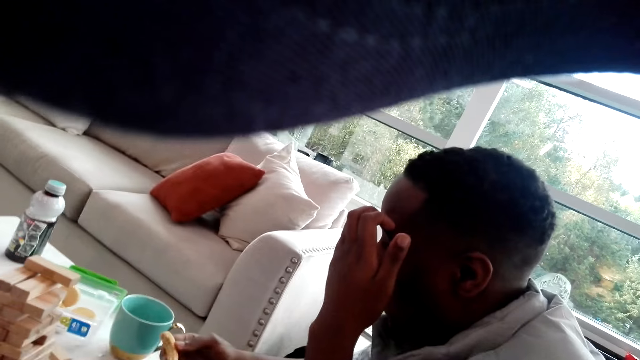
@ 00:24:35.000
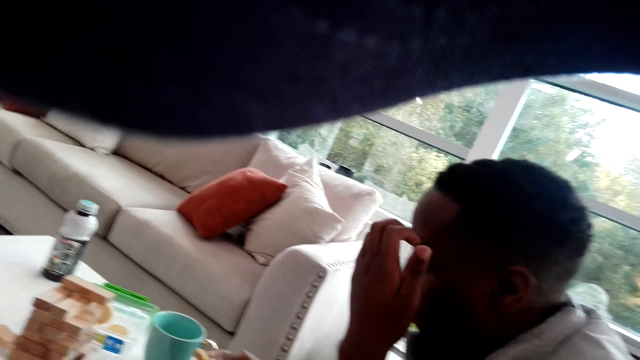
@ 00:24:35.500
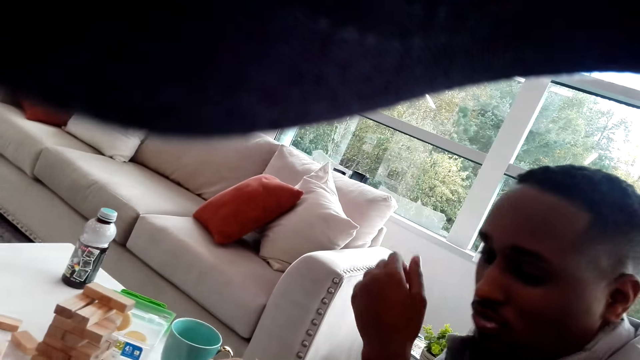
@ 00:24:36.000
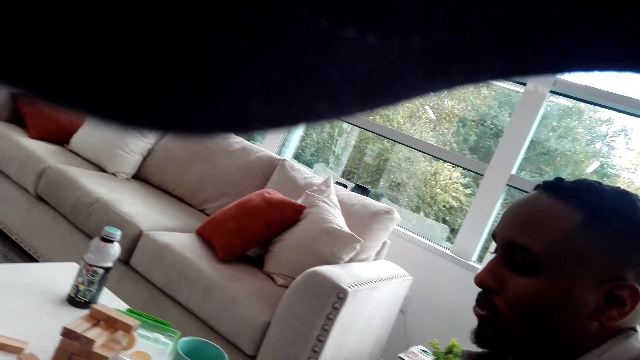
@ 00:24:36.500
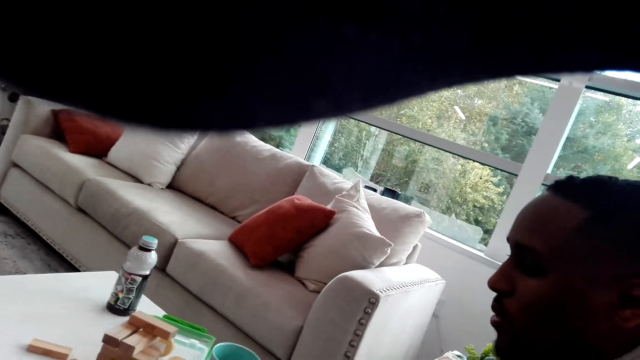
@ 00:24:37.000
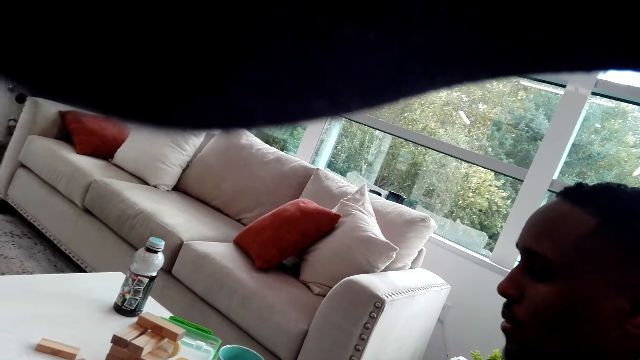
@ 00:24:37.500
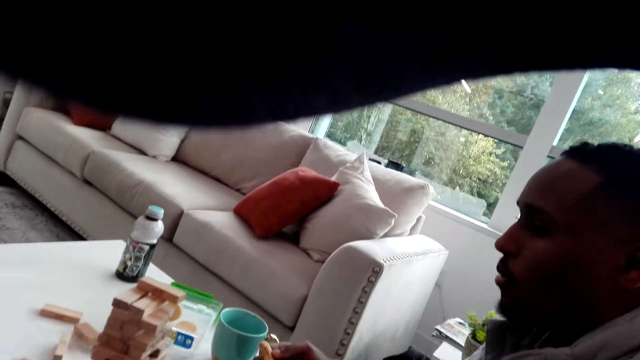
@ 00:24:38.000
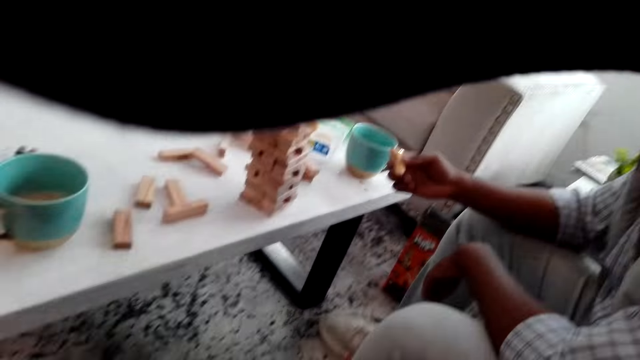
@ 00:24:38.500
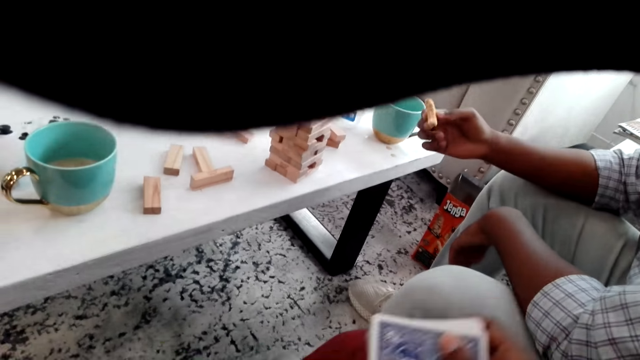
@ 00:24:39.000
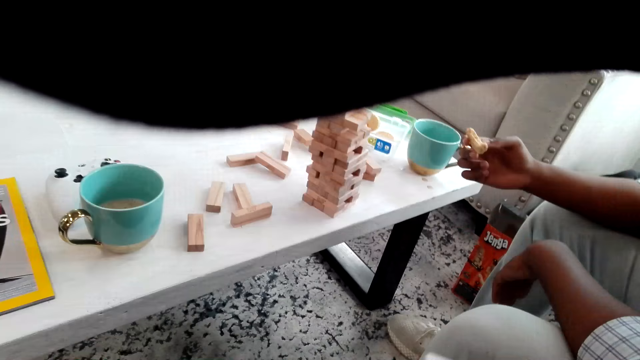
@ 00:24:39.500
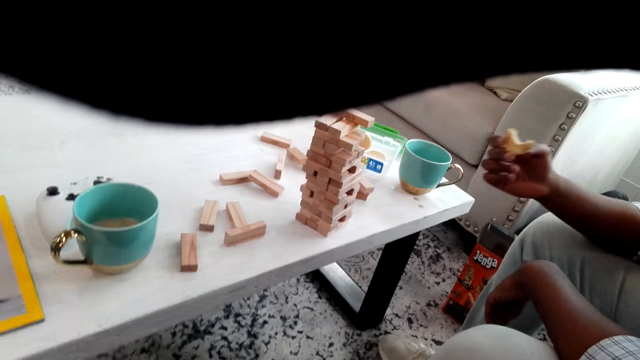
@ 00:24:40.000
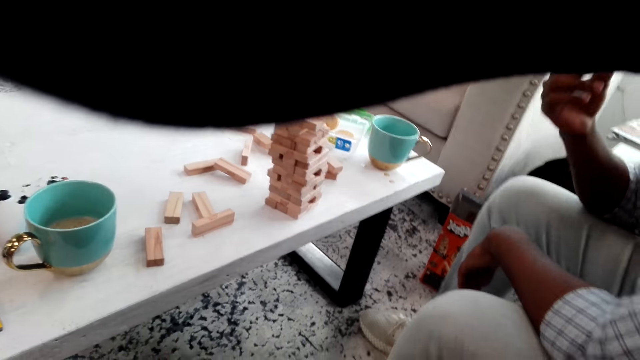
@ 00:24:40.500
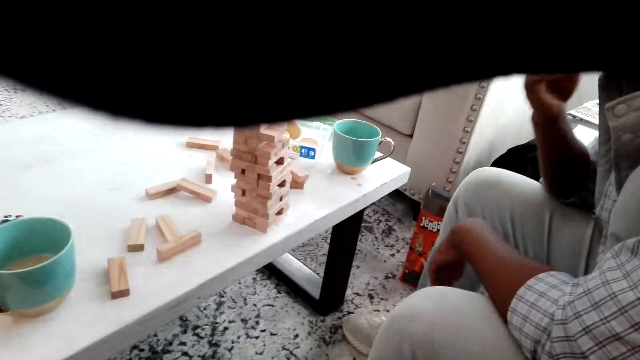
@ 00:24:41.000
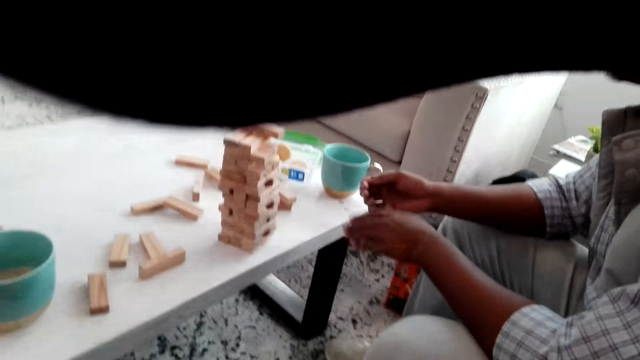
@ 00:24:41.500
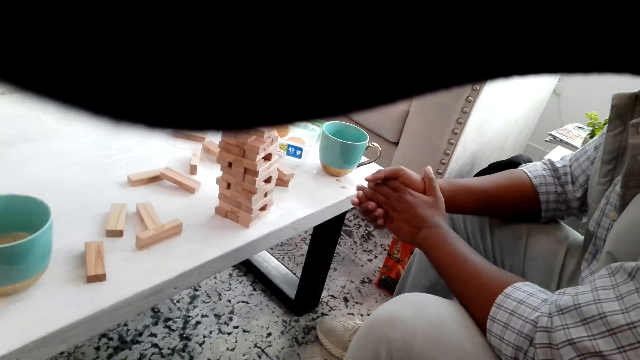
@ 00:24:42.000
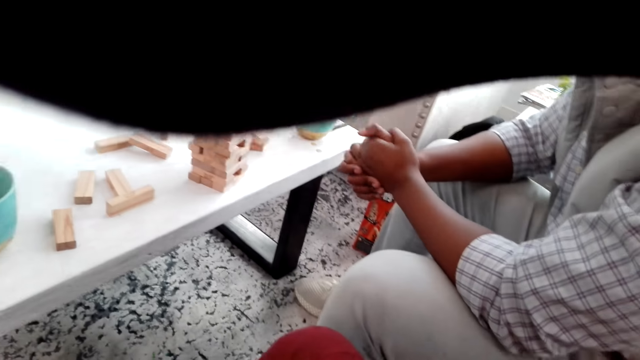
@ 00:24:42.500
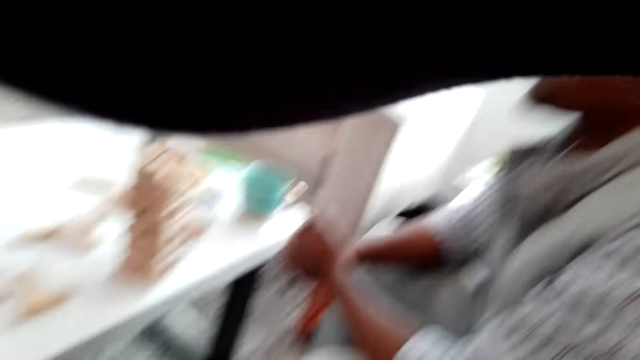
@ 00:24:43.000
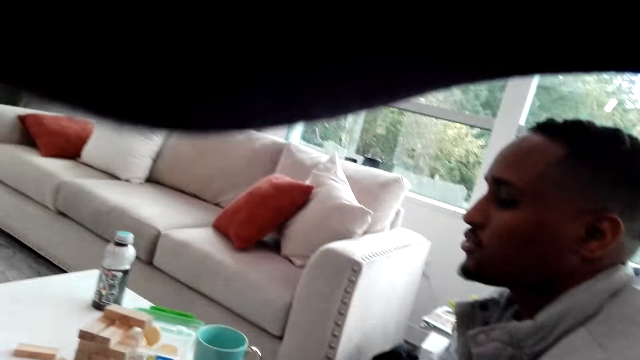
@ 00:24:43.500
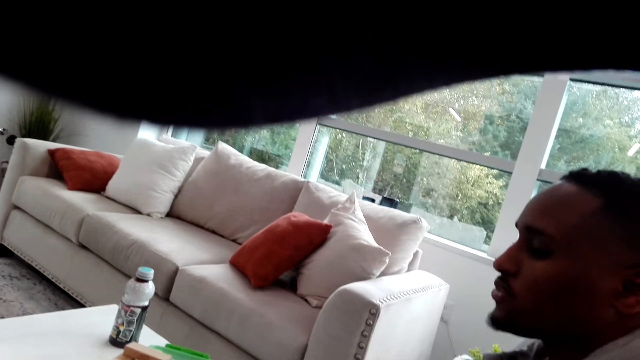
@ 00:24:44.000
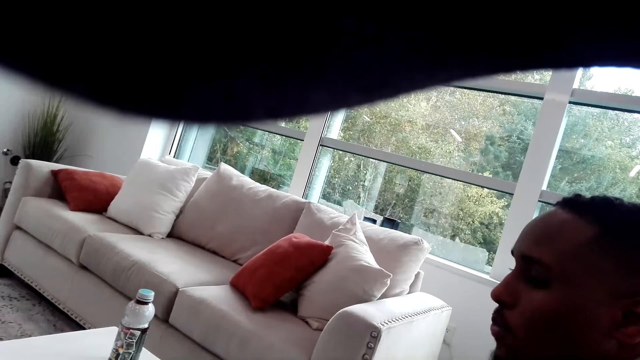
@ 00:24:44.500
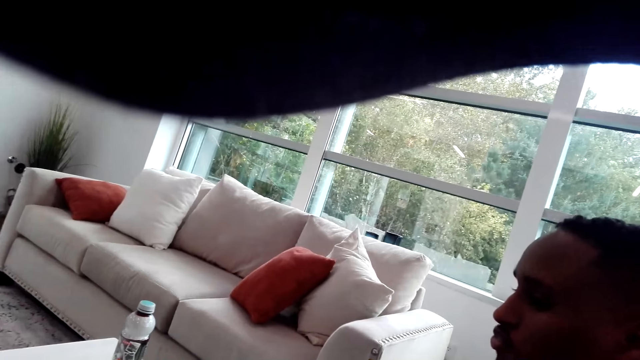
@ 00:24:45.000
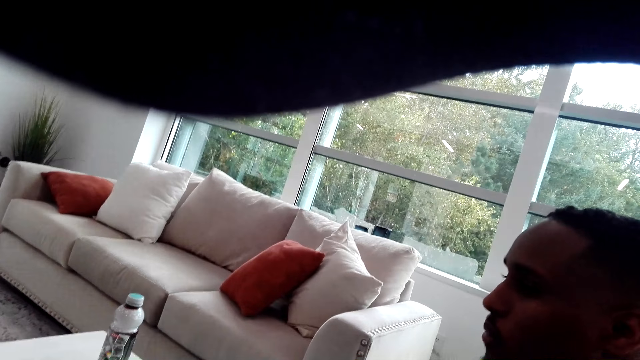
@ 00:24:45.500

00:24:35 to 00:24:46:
A man scratches his head. The man scratches his face. The man lowers his left hand. The man eats a snack.

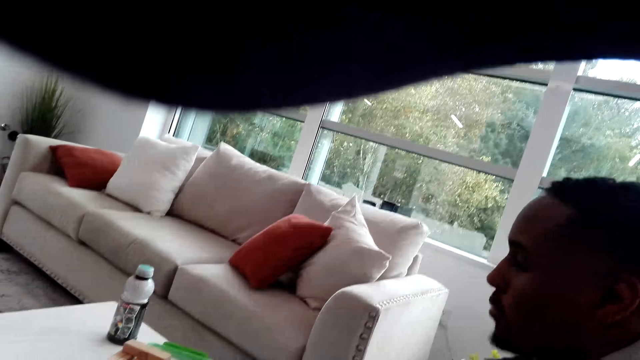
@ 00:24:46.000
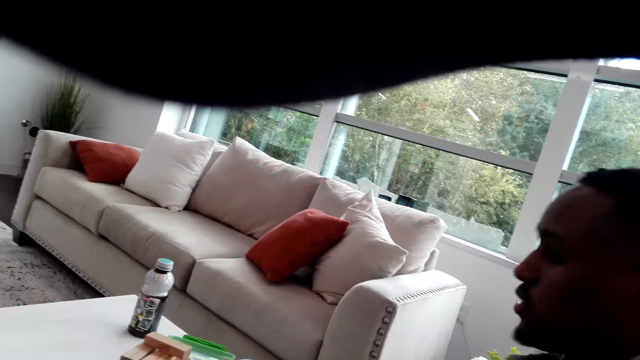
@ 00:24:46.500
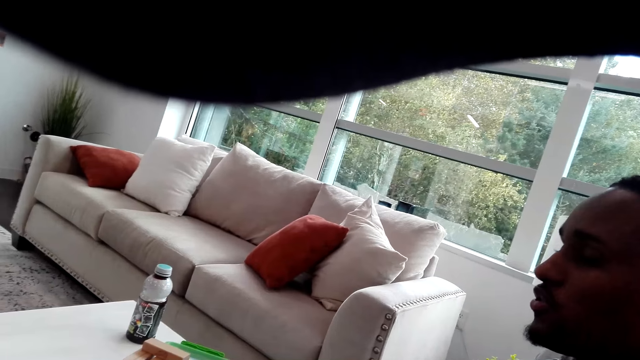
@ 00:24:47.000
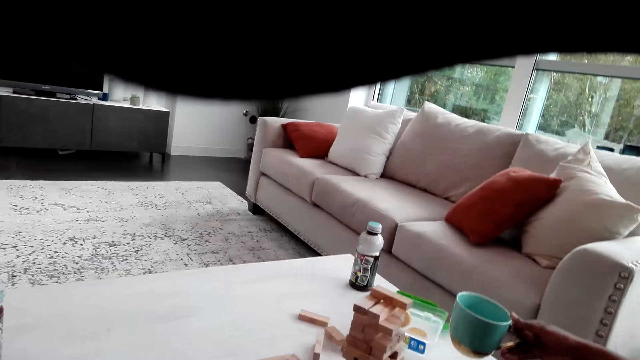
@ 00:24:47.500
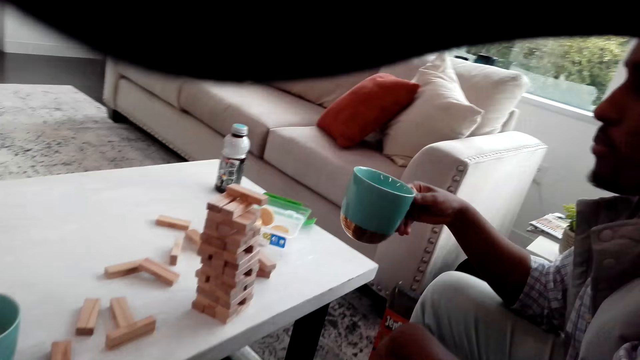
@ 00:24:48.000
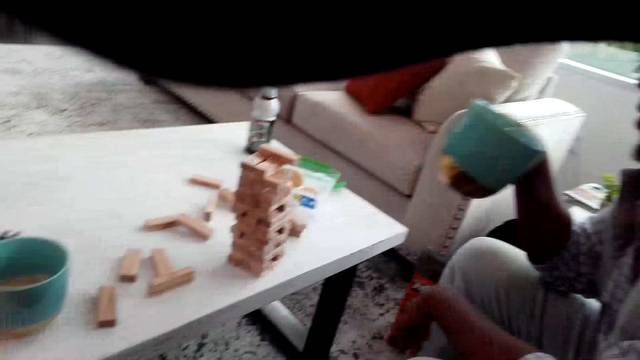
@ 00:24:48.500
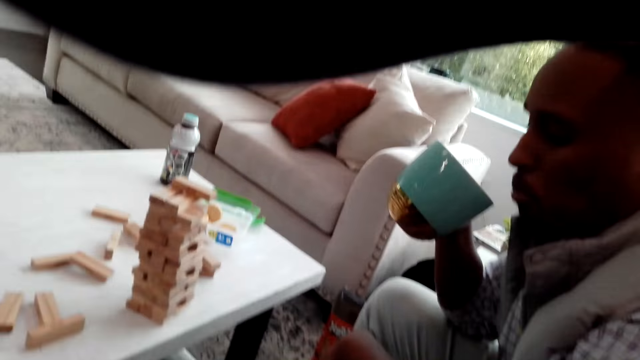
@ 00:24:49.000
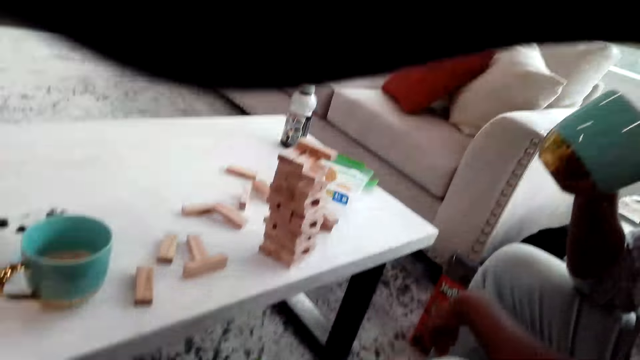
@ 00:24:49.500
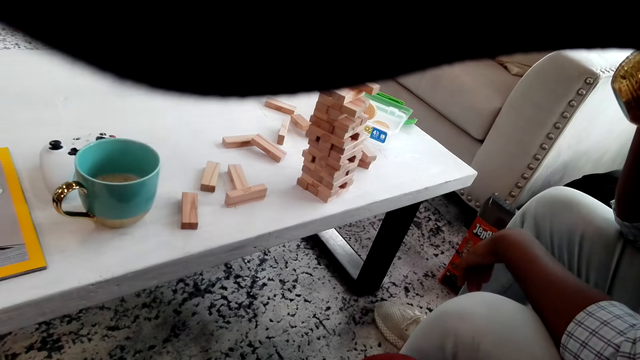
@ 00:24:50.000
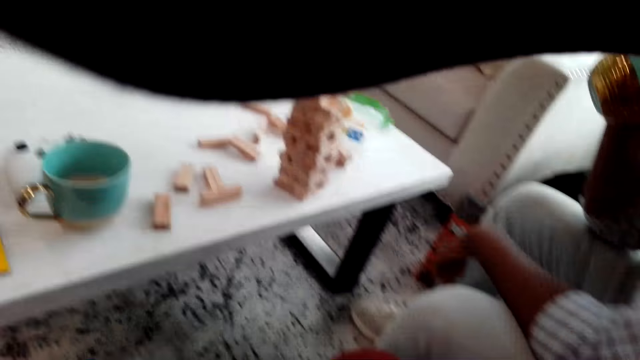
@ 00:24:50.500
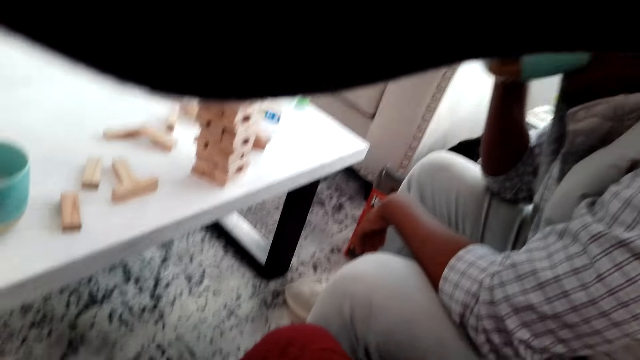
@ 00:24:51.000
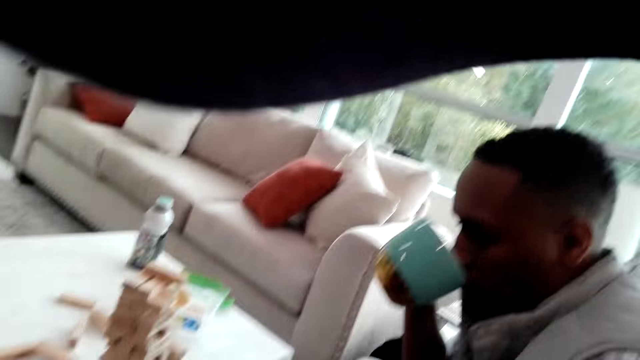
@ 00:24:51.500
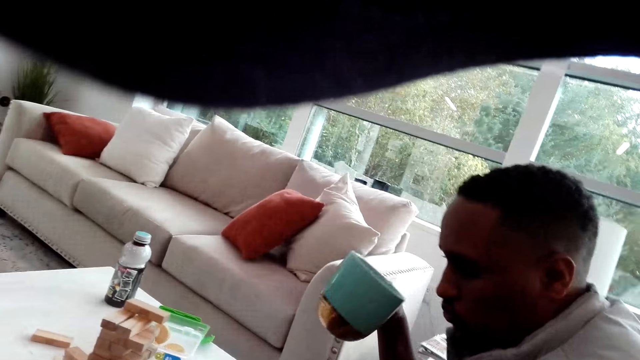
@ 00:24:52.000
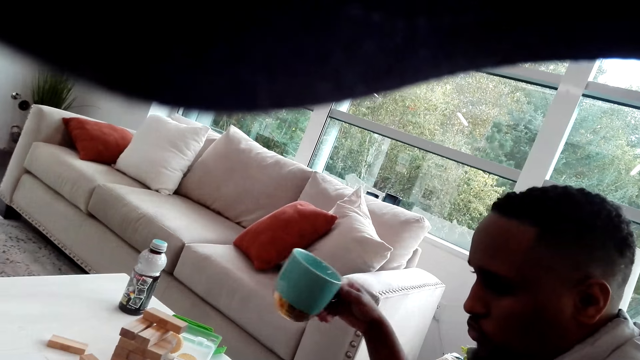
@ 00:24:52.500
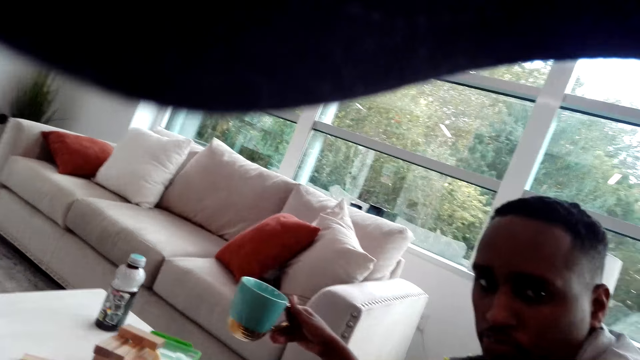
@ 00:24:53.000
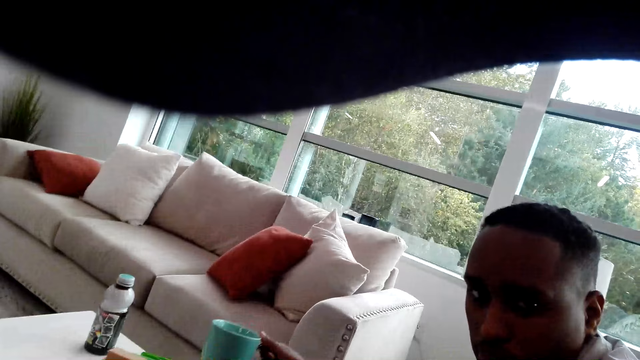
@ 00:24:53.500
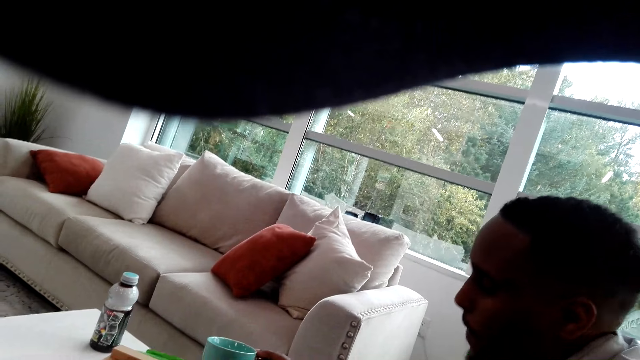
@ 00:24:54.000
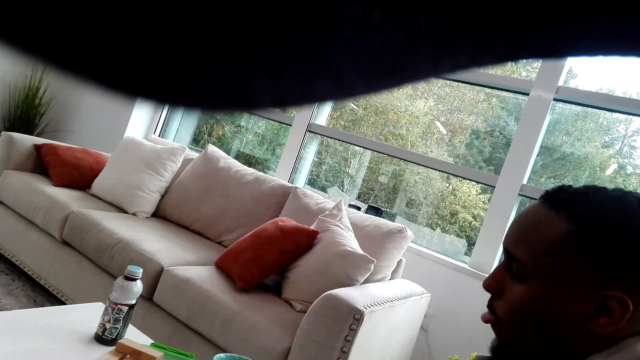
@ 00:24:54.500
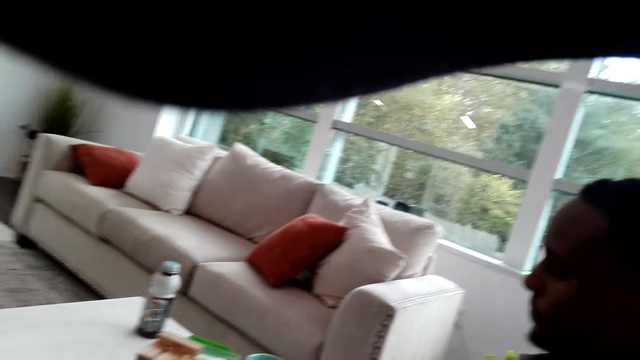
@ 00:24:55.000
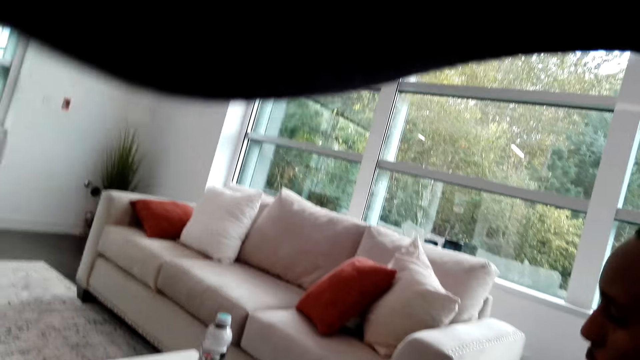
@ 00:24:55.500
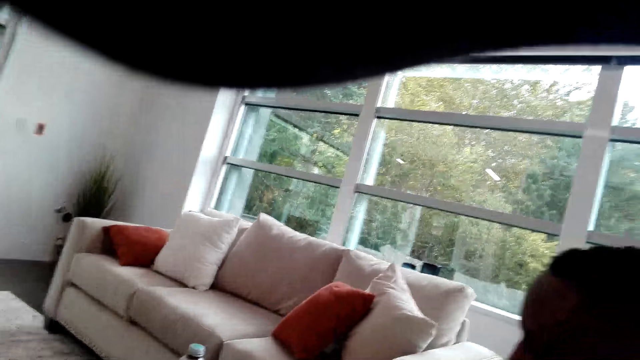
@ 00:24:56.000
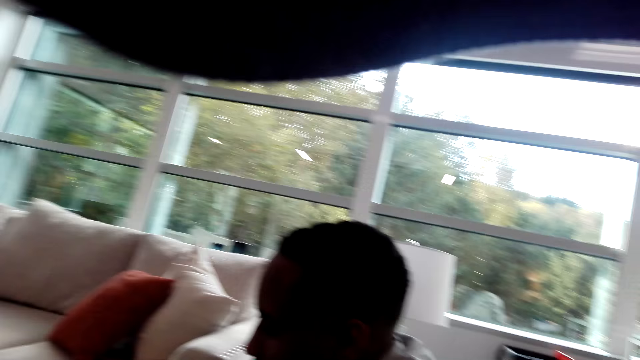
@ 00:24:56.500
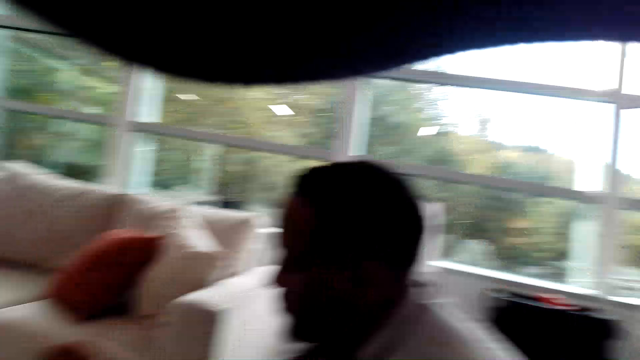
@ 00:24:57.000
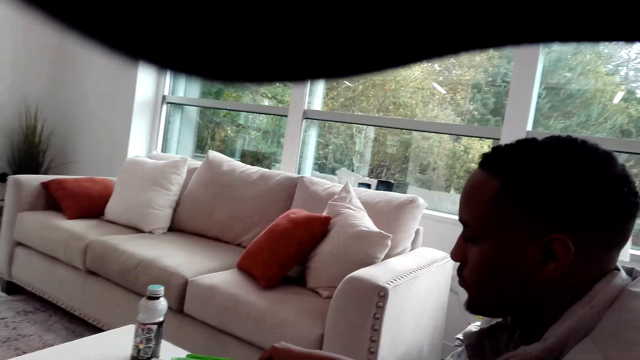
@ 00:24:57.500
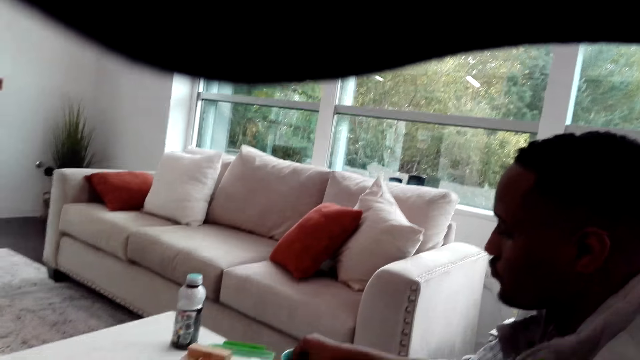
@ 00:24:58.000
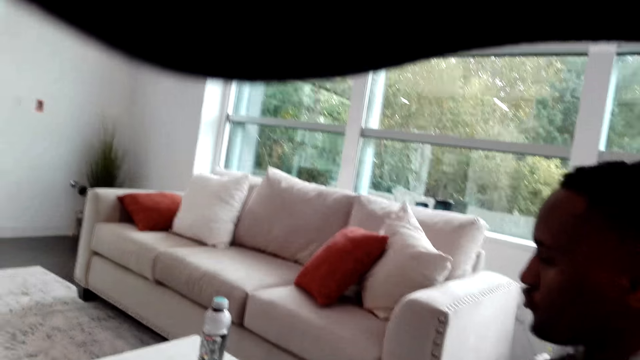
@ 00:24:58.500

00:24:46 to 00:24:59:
A man picks up a cup of coffee from the table. The man drinks coffee from the cup. The man looks at the camera wearer. The man places the cup of coffee on the table.
